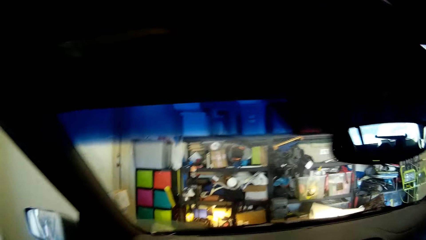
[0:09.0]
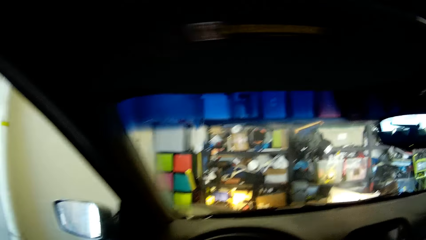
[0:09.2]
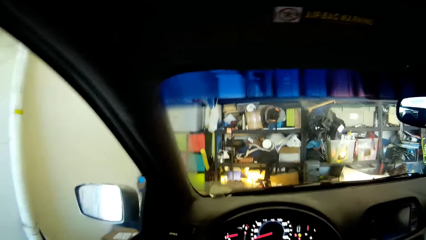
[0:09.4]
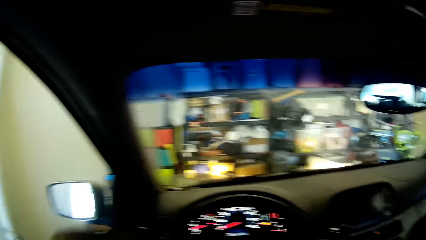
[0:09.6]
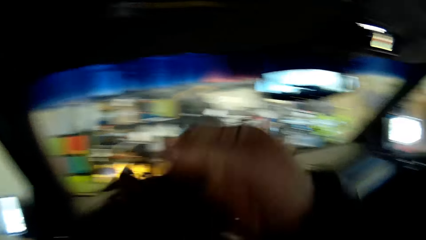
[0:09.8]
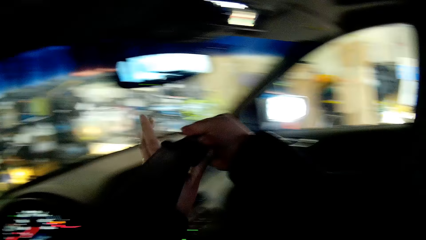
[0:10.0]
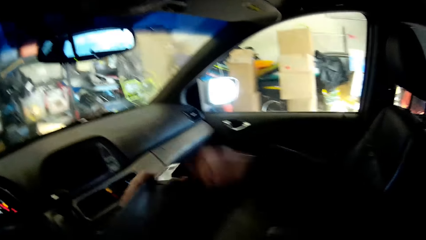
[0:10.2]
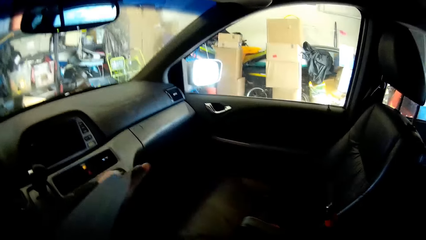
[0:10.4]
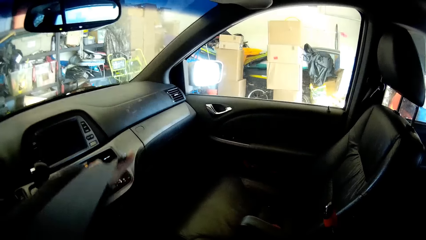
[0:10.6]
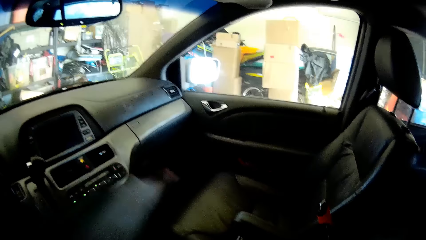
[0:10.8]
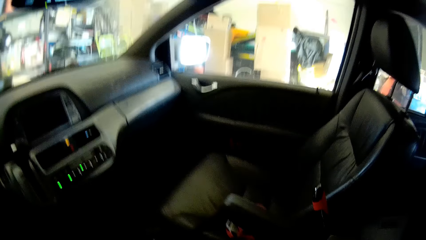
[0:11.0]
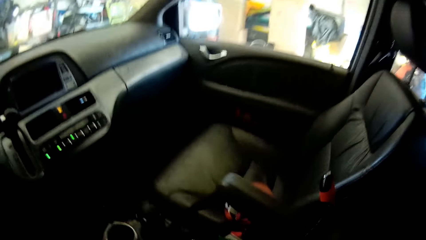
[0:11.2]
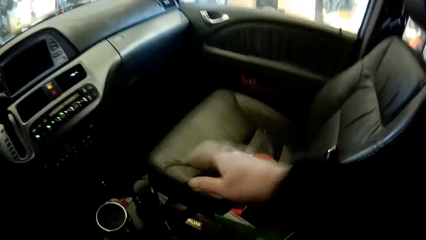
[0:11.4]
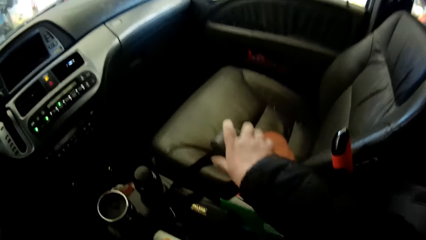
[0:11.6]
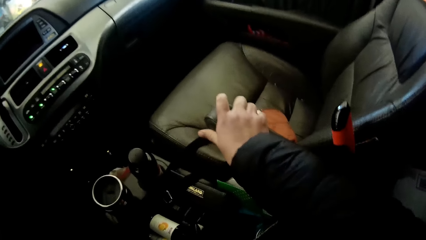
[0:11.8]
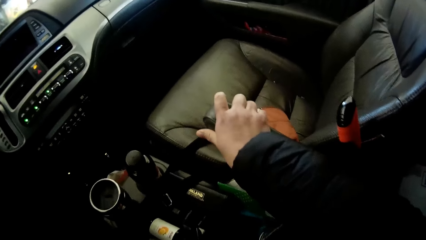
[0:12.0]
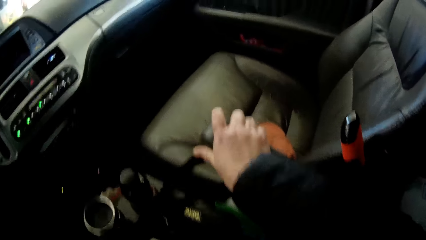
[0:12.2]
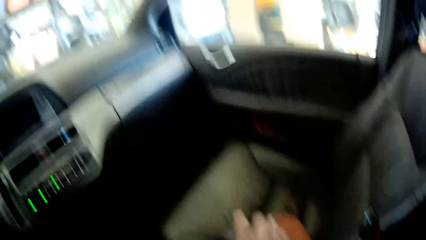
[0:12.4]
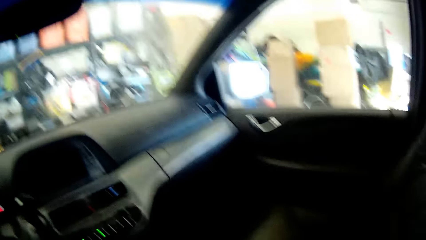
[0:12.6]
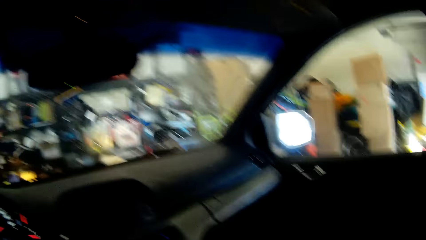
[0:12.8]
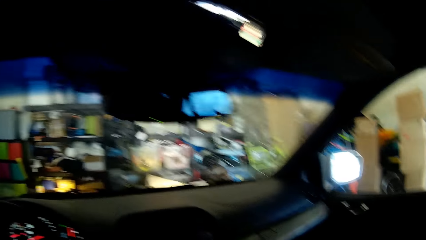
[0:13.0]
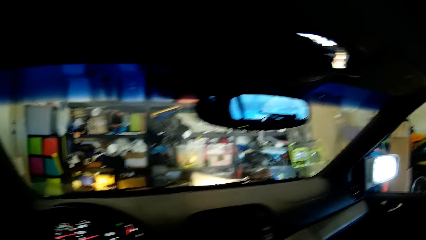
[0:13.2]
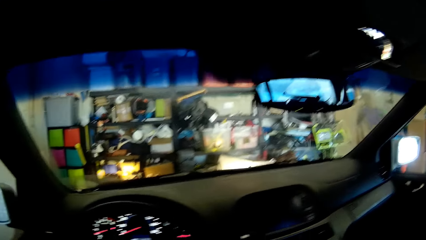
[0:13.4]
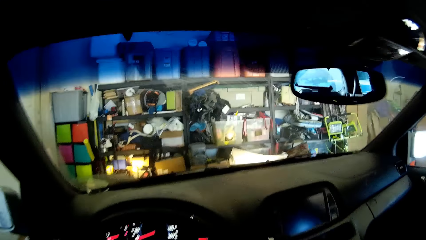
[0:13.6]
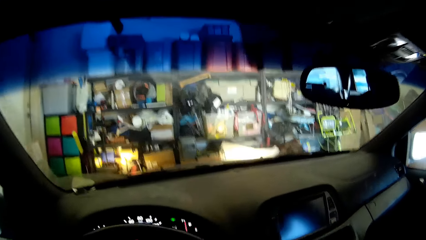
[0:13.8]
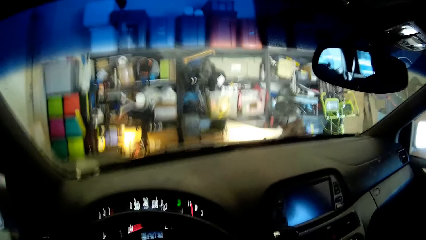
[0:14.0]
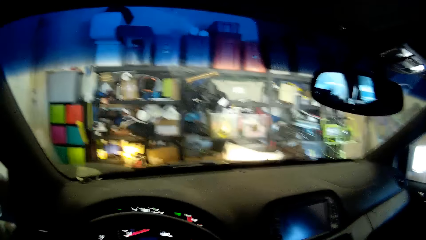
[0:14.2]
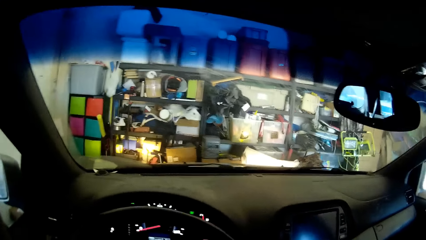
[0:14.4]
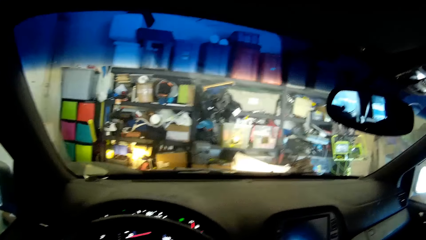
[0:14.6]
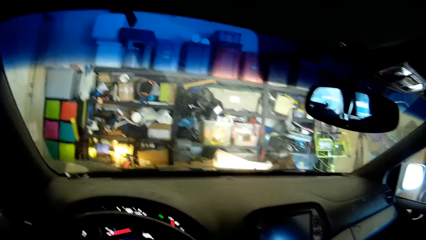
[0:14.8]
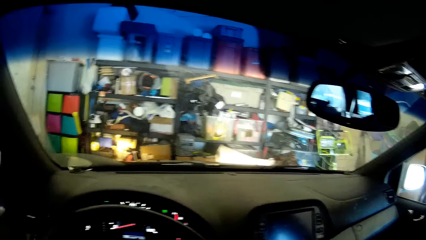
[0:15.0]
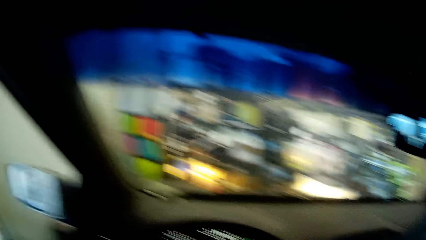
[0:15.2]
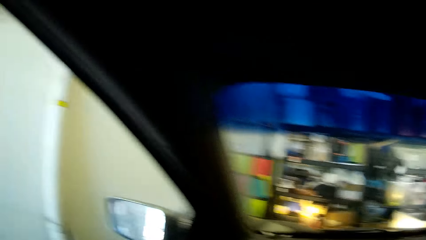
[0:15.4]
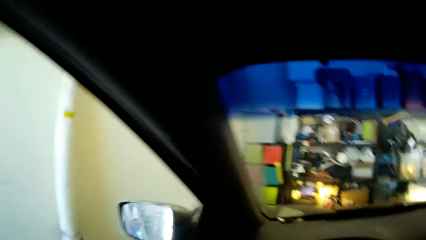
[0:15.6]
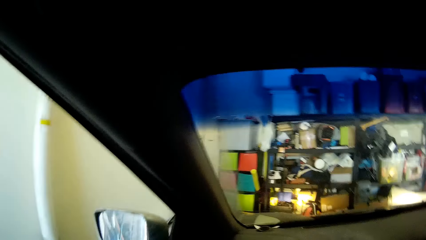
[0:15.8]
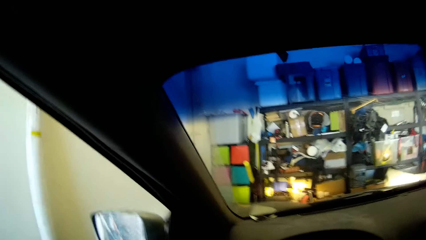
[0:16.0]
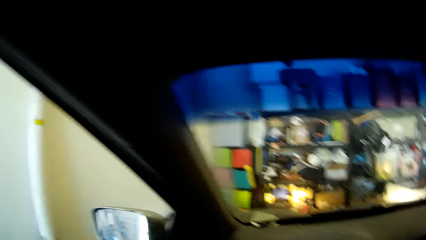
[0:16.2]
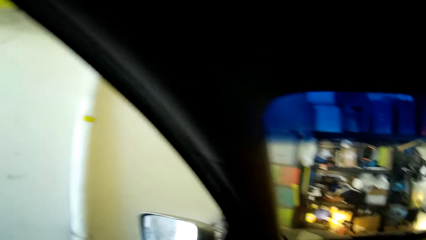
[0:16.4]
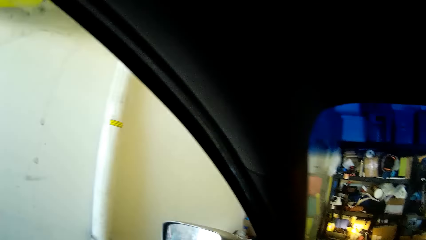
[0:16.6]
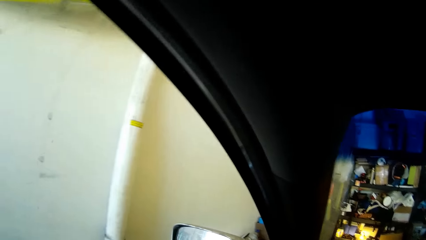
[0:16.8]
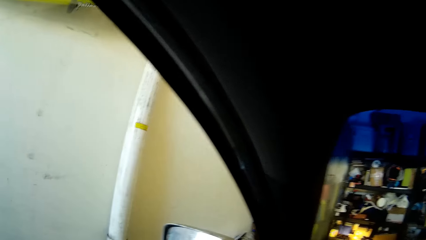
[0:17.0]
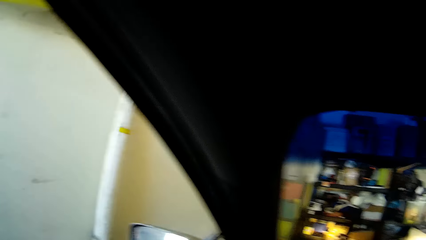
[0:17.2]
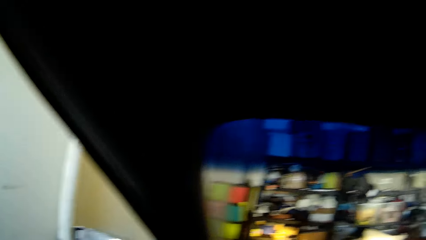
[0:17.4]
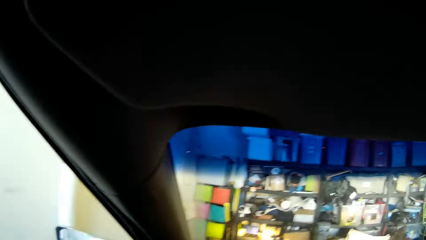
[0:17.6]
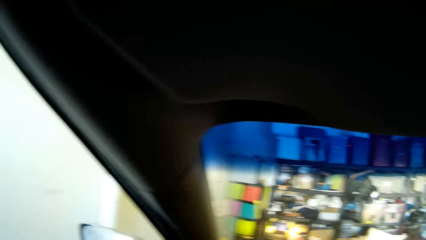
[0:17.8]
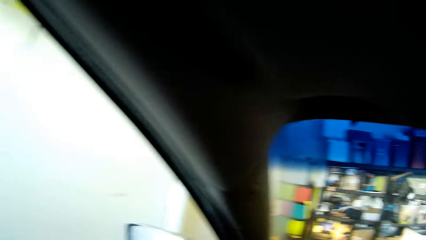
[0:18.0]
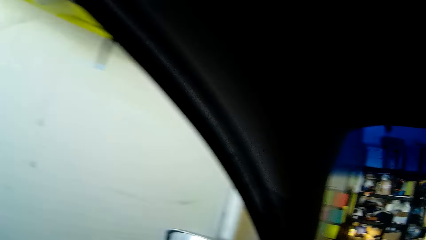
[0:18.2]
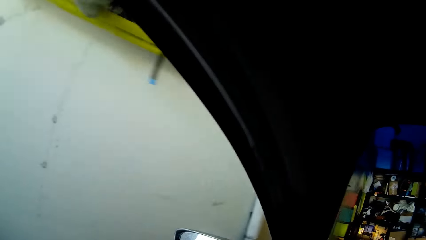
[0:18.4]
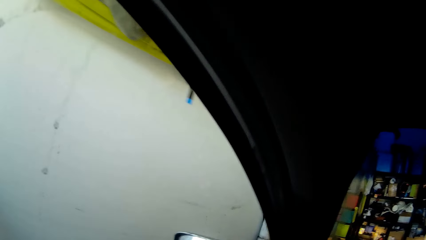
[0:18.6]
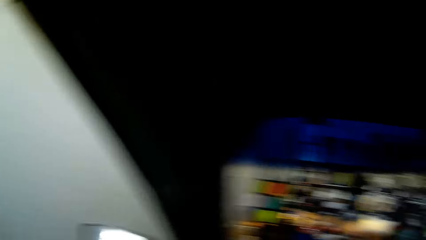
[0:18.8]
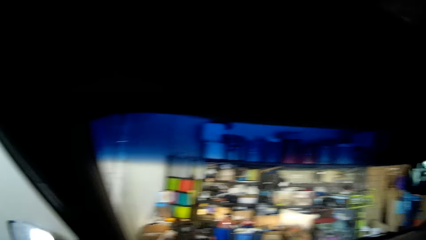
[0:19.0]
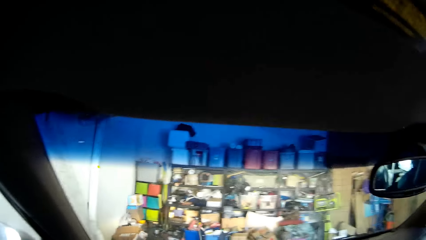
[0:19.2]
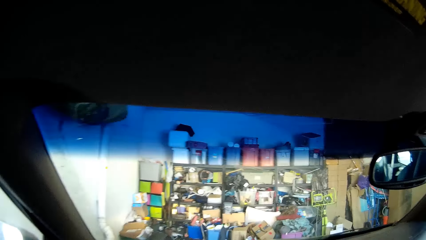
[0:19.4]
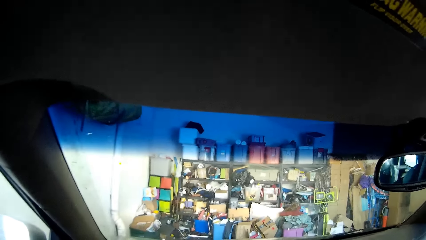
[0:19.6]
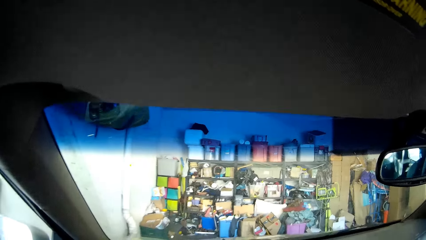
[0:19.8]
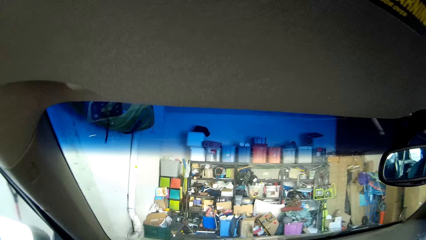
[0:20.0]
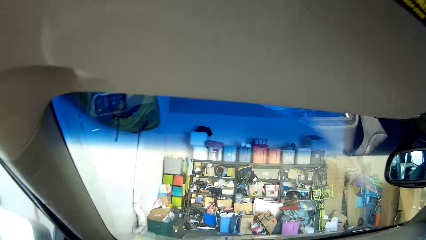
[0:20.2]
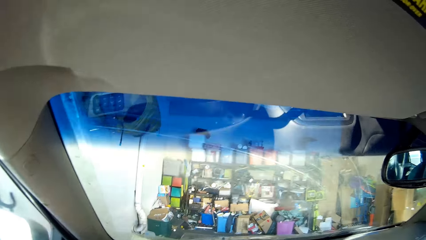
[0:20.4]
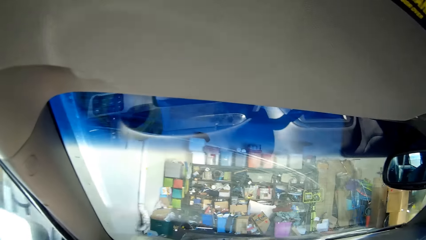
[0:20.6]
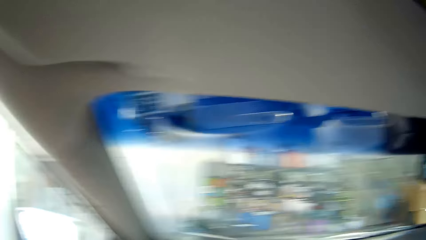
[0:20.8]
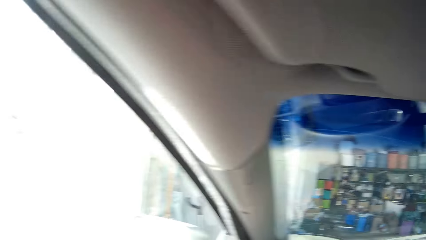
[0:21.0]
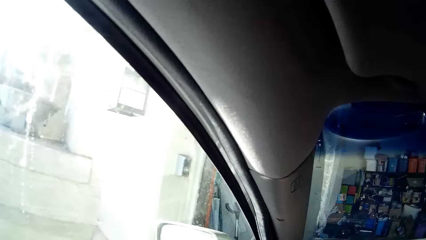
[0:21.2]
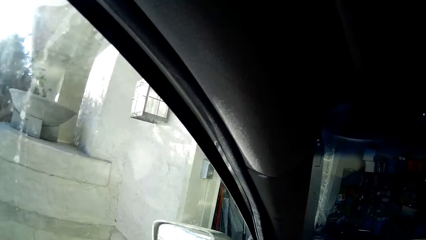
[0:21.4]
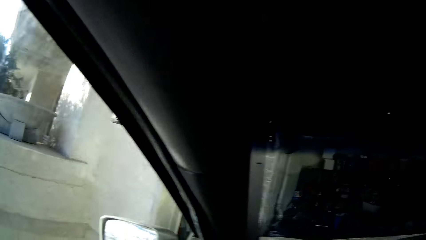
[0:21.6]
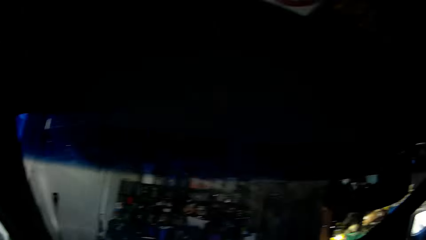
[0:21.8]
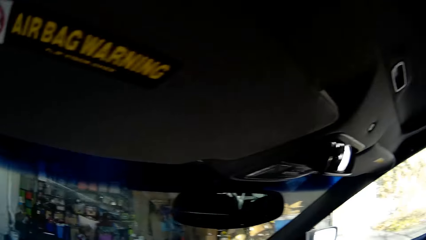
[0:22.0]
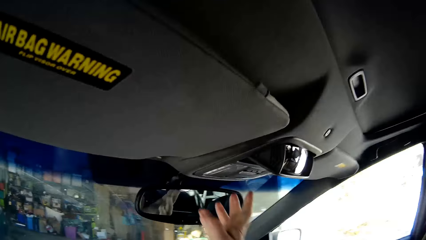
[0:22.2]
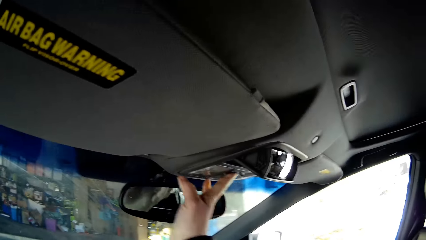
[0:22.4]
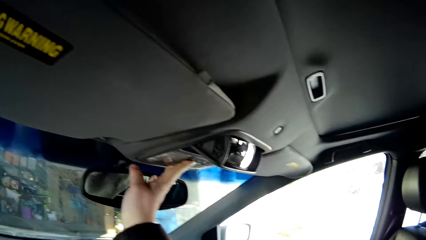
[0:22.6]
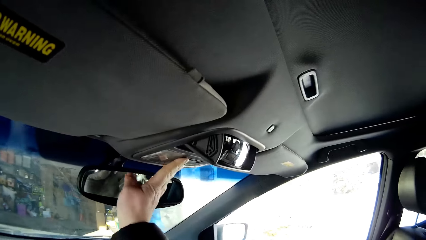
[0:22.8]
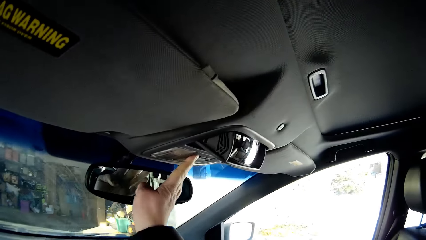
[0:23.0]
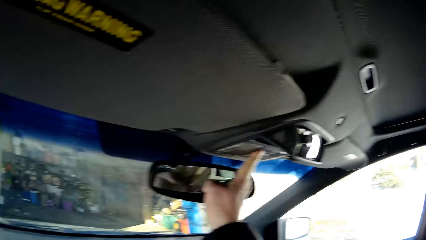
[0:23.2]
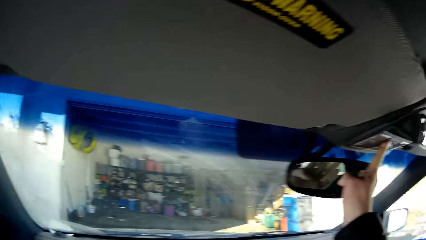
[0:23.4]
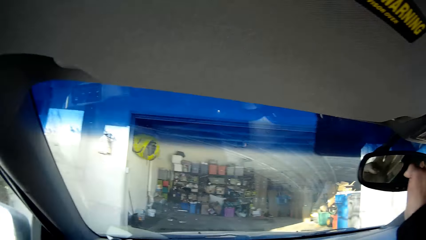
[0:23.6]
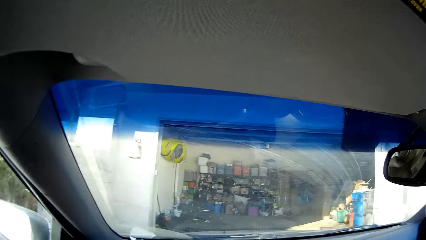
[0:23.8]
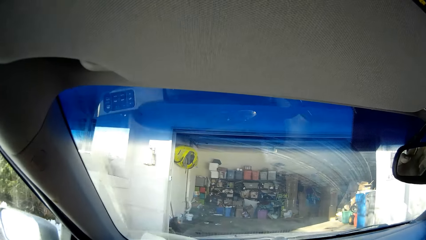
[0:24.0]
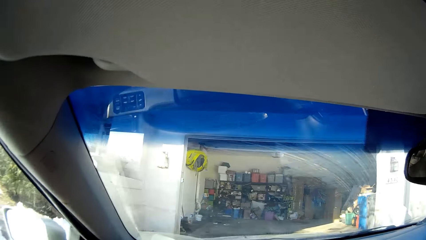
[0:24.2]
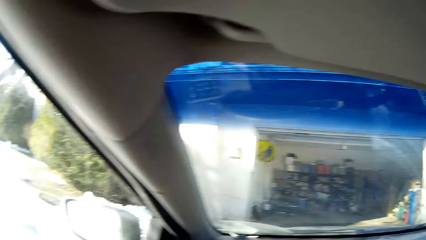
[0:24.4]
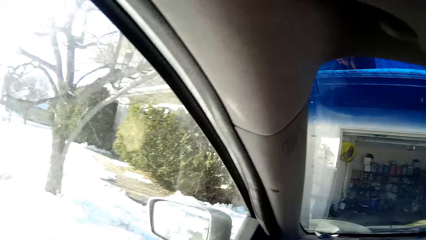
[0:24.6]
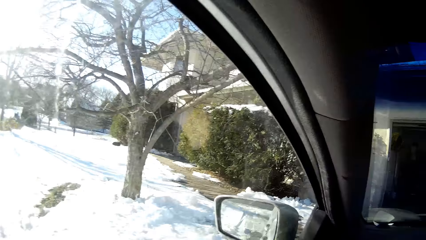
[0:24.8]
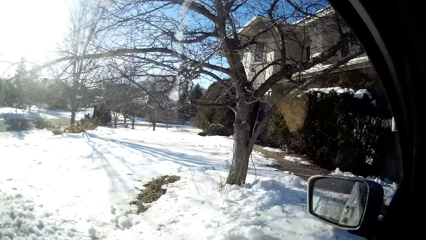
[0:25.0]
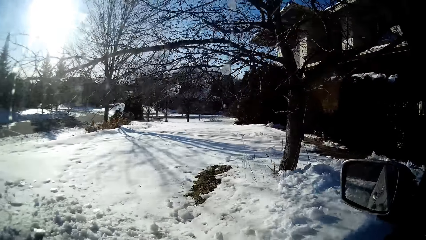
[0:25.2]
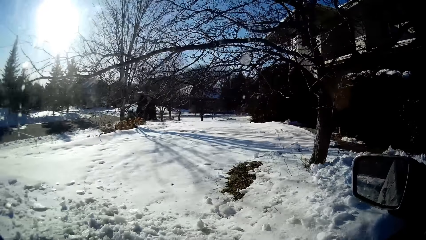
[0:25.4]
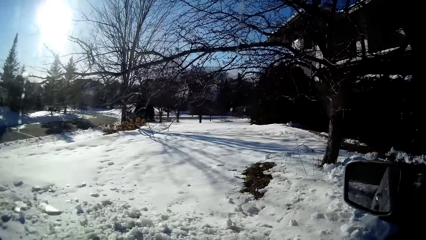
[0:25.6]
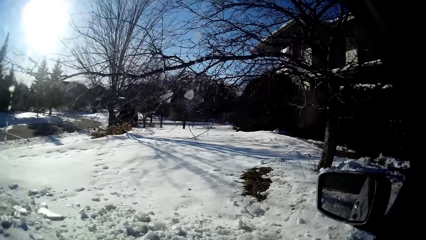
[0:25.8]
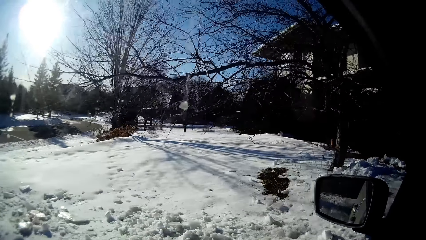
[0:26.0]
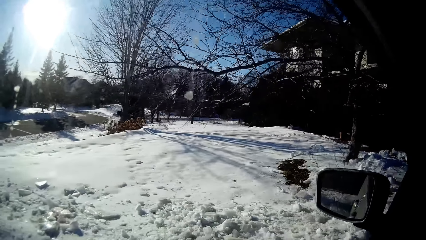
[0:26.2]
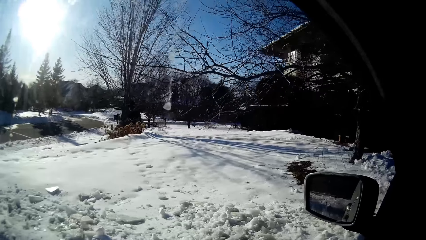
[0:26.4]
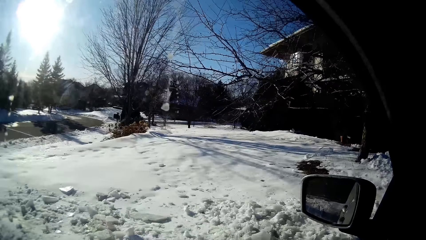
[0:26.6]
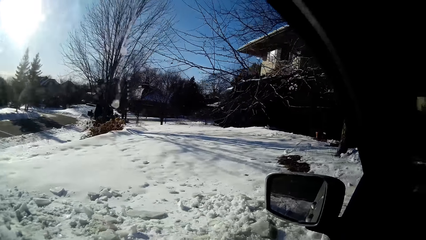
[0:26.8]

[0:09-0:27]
The camera wearer puts a bag on the car seat. They fix the seat belt. They start the car gear. They touch the armrest. They drive the car away from the garage. They dial on the dashboard. They press the button. They drive the car away from the garage. They look around.
